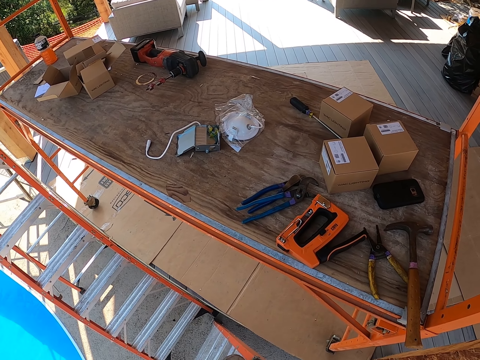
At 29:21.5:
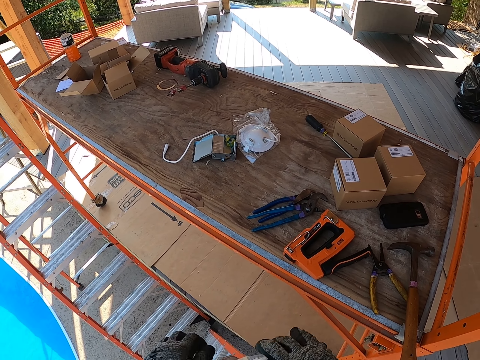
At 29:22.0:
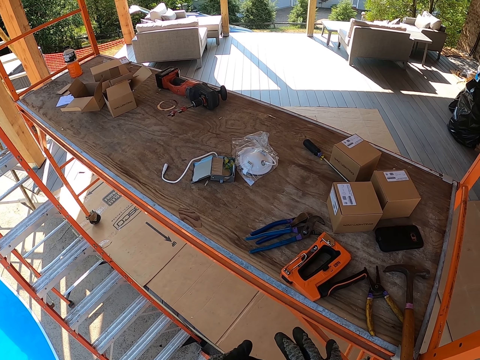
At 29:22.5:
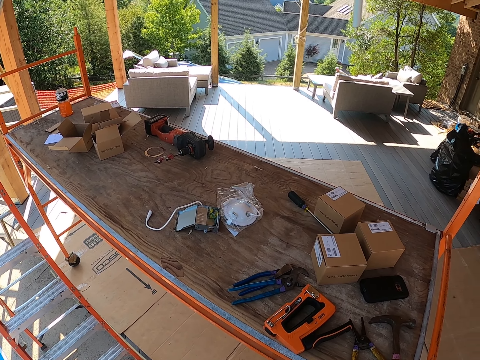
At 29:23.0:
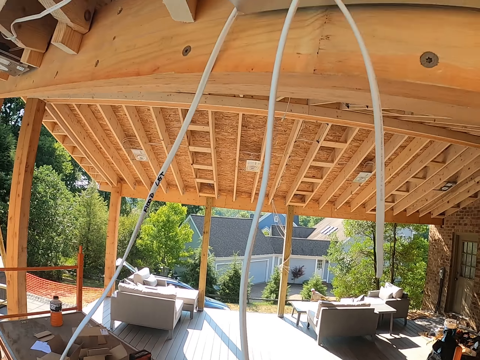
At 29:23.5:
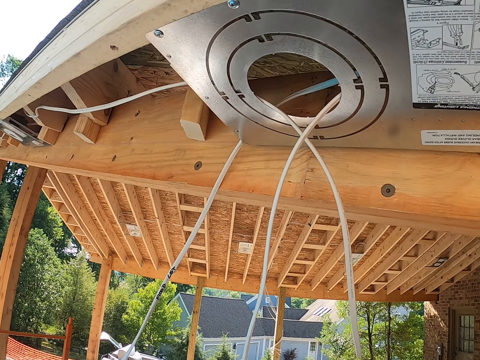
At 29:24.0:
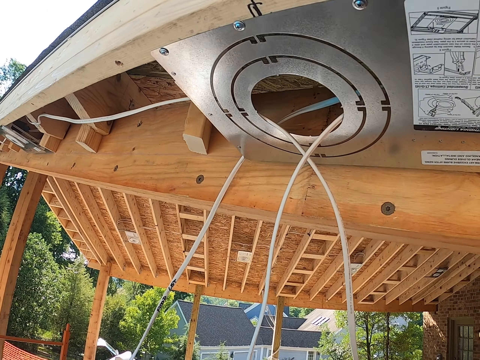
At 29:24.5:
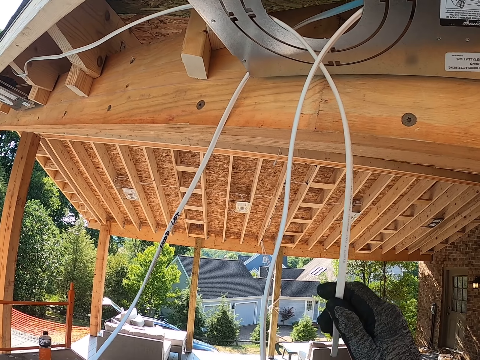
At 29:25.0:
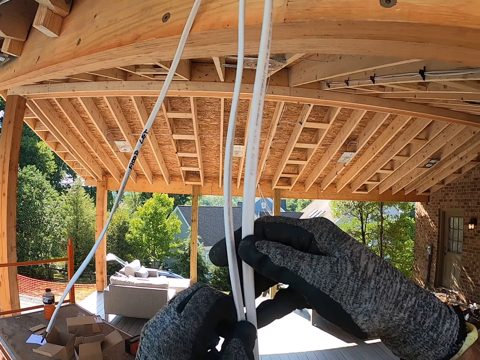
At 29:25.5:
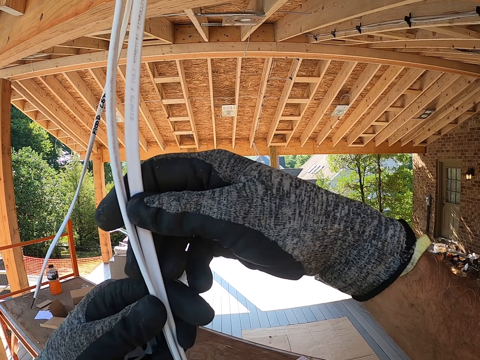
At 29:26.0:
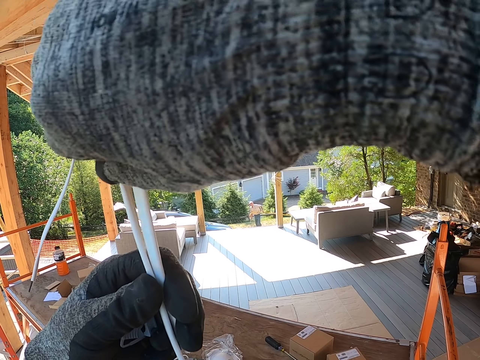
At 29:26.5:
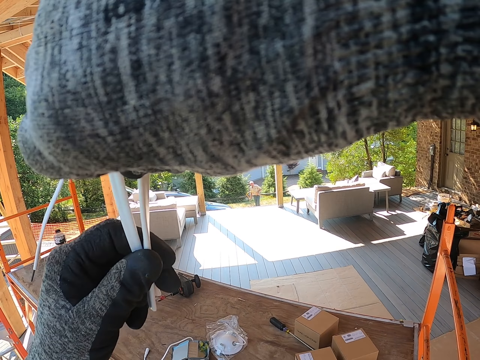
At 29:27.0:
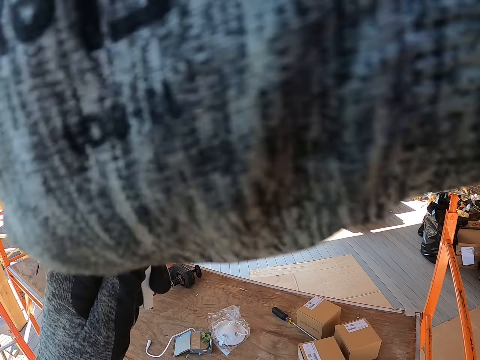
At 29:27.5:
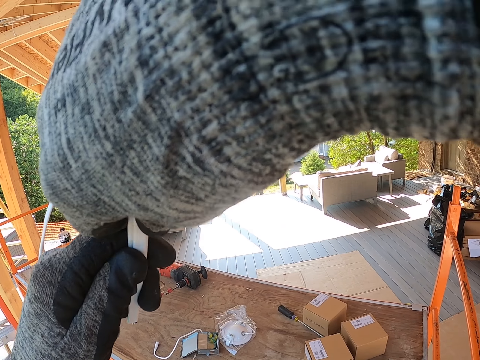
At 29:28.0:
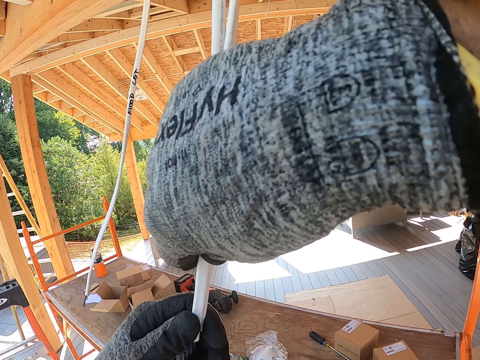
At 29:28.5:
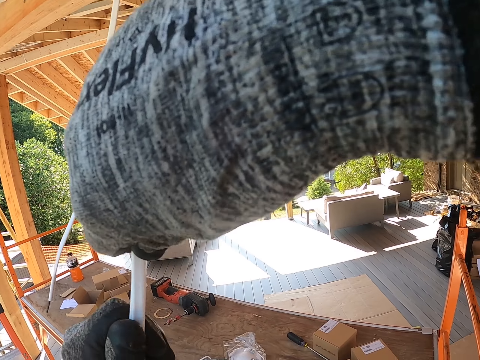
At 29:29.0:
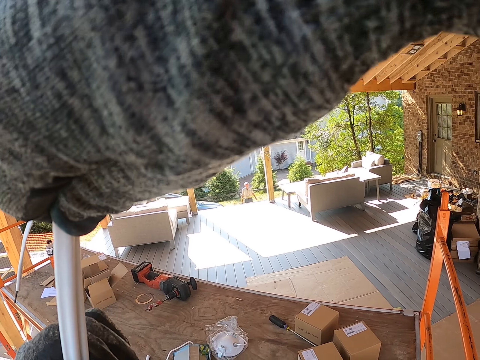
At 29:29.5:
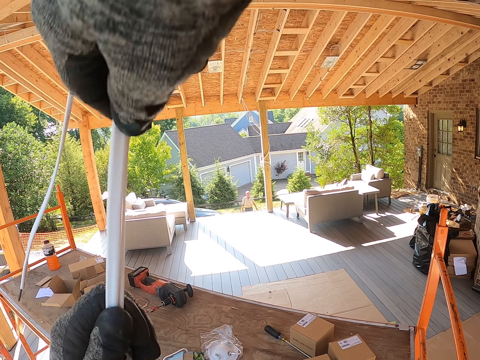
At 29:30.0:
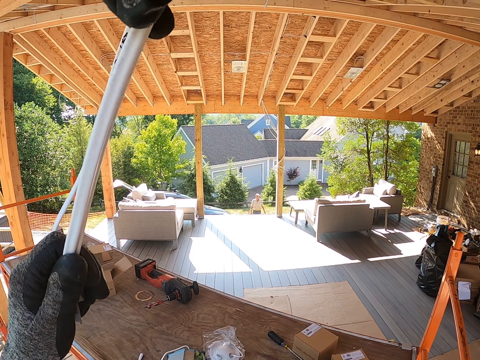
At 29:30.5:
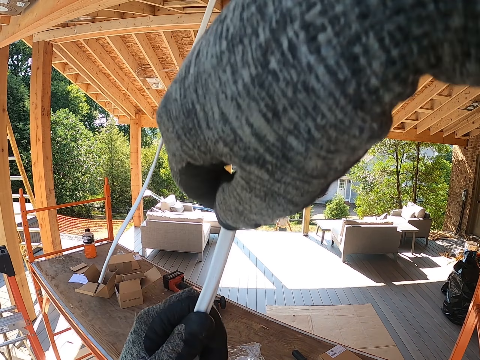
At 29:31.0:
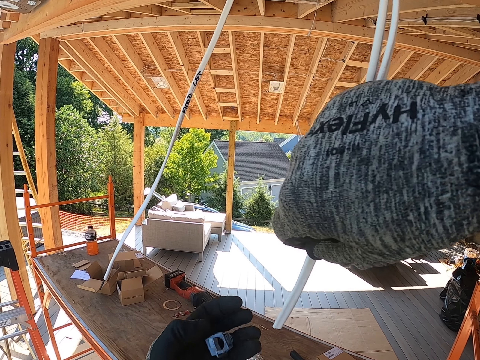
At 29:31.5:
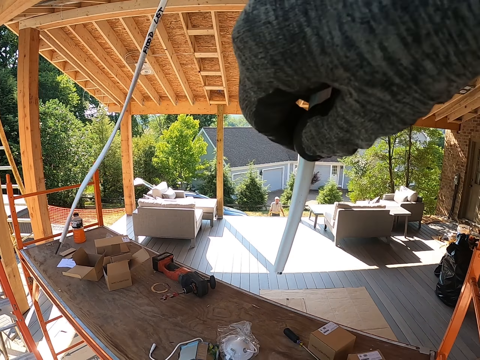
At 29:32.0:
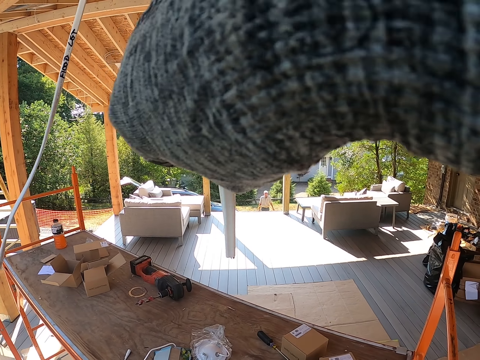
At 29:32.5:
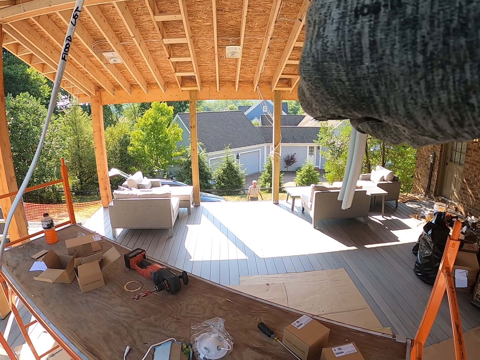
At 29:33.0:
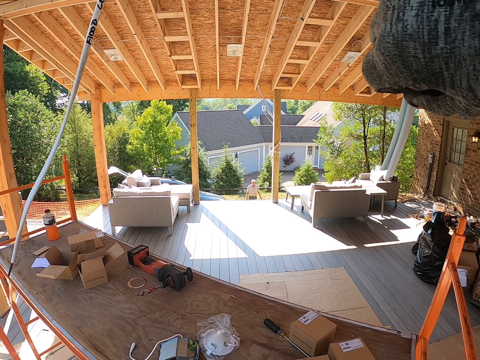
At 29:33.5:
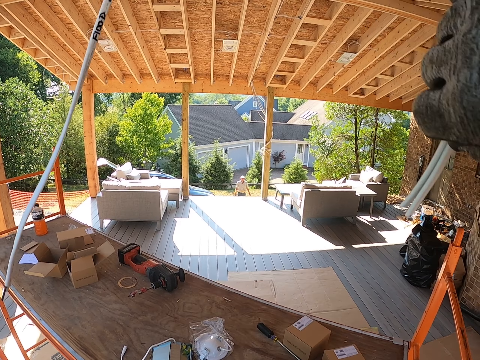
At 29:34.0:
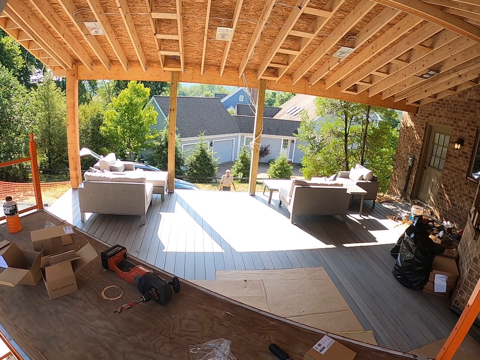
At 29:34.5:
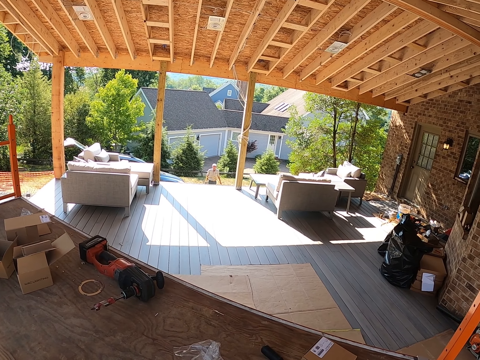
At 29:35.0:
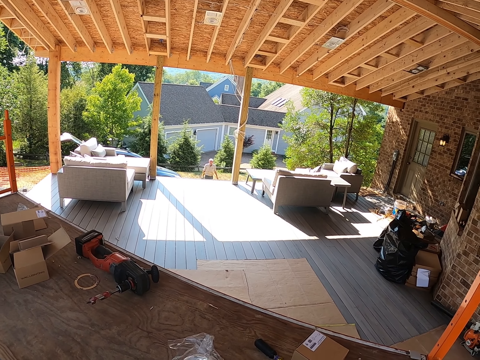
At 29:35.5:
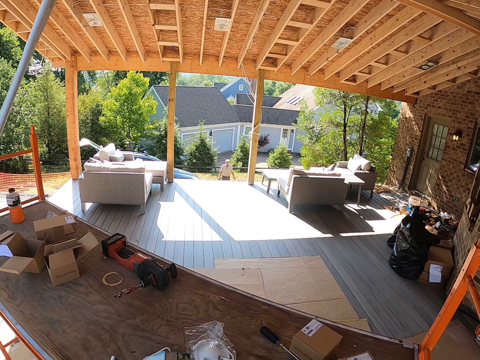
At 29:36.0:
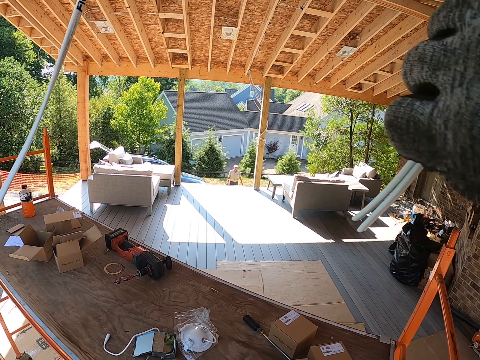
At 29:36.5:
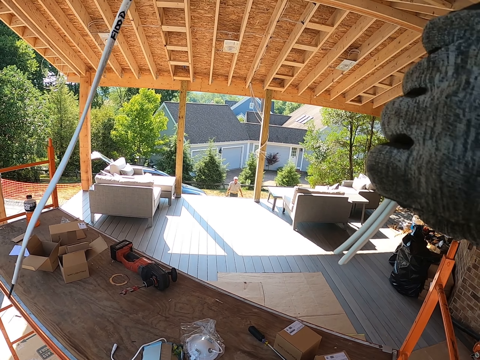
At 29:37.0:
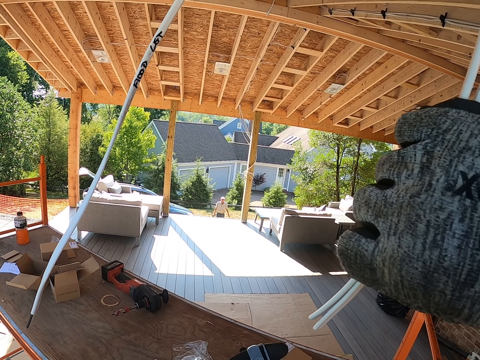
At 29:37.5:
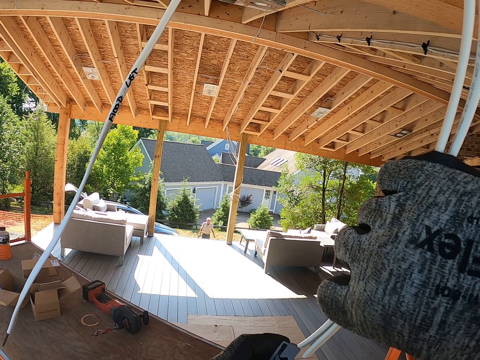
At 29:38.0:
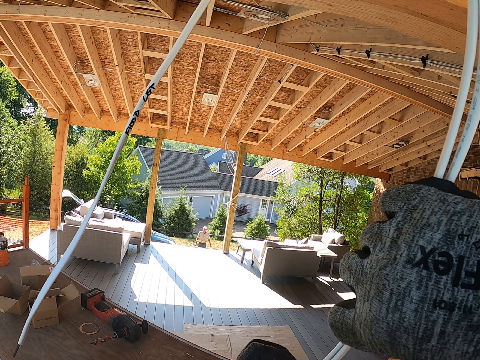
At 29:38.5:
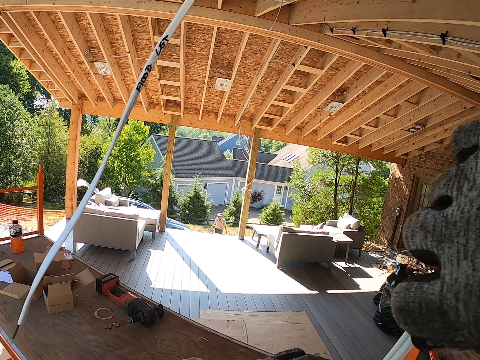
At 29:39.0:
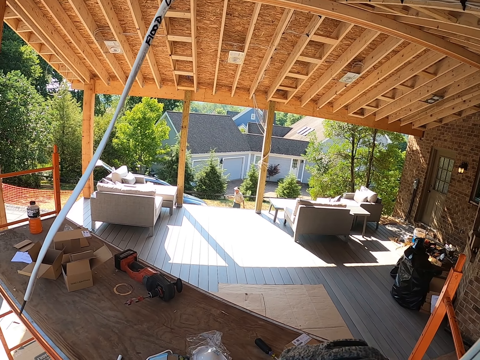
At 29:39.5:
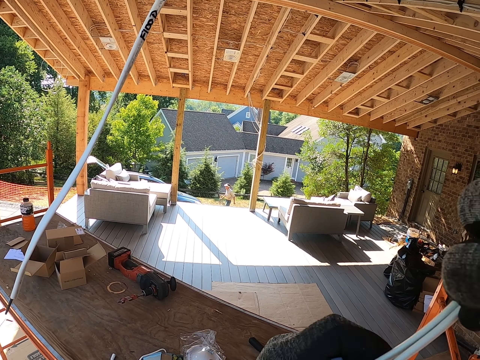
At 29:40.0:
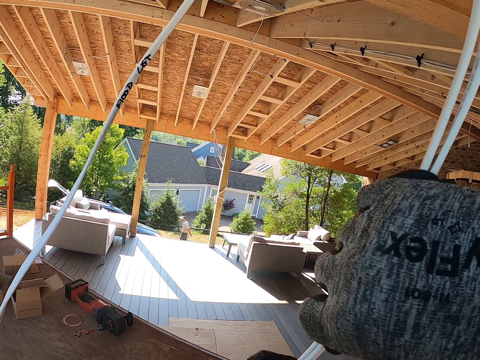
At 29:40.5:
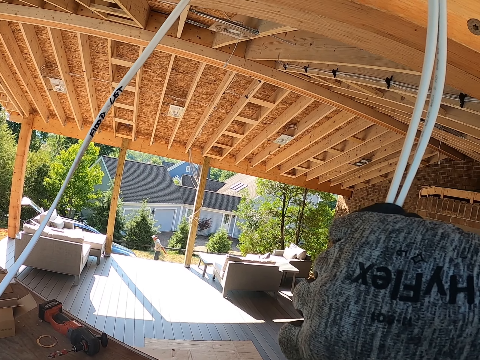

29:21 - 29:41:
The camera wearer stares at their hands. They look around. They hold the cables. They adjust the cables. They move their hand from the cable. They look around. They hold the cables with the left hand. A person walks around.

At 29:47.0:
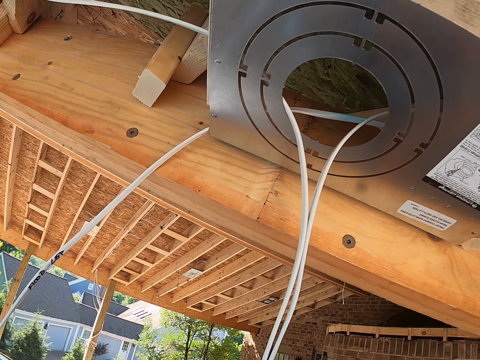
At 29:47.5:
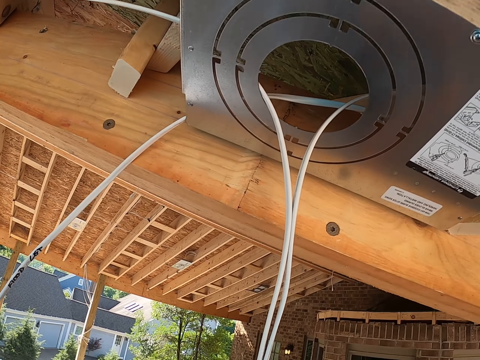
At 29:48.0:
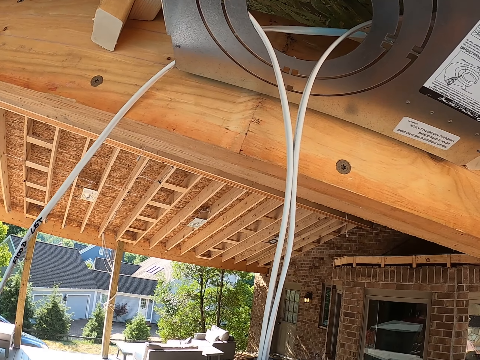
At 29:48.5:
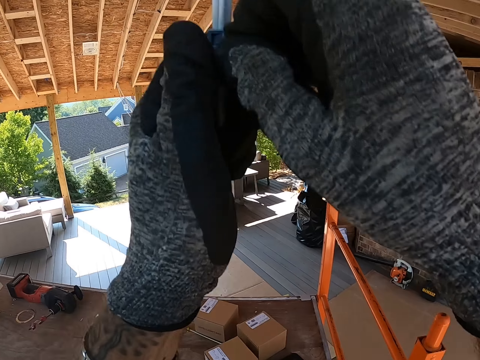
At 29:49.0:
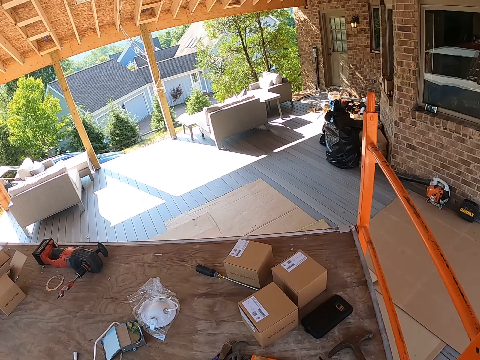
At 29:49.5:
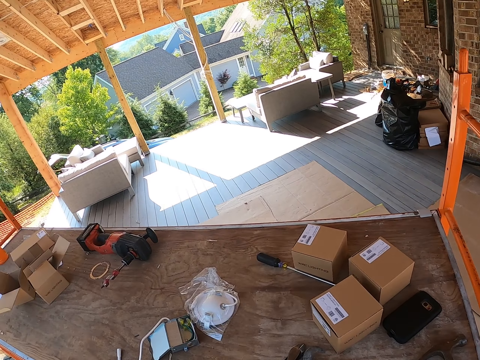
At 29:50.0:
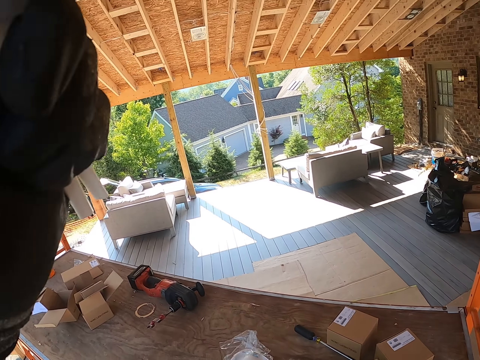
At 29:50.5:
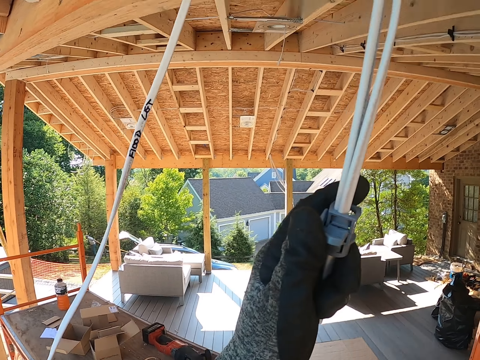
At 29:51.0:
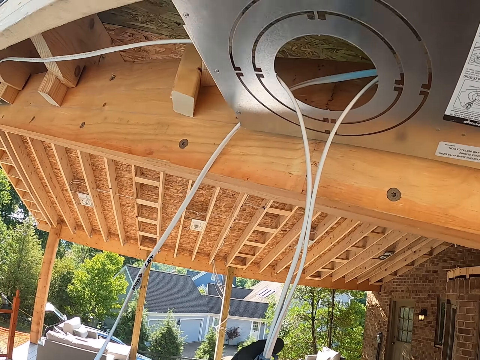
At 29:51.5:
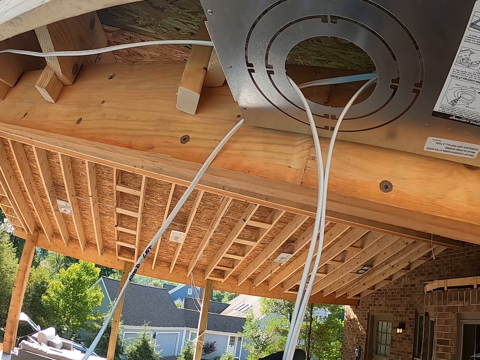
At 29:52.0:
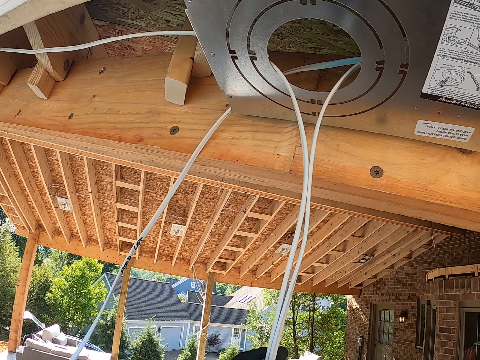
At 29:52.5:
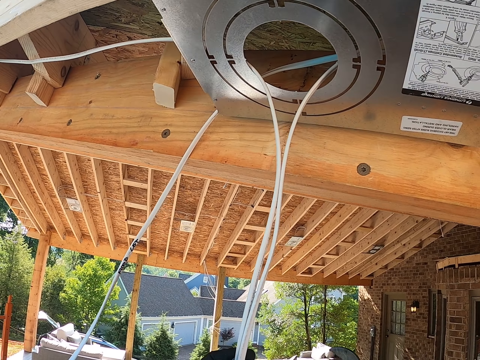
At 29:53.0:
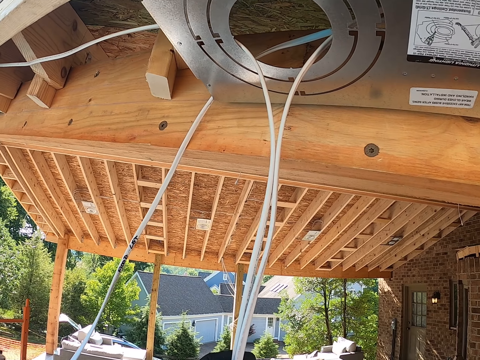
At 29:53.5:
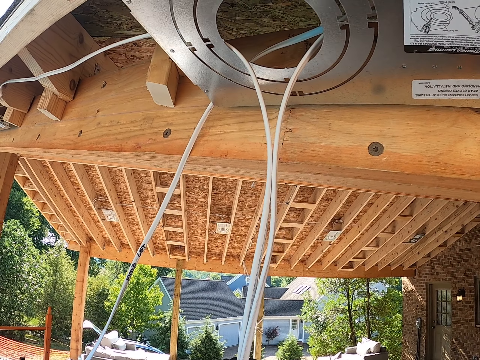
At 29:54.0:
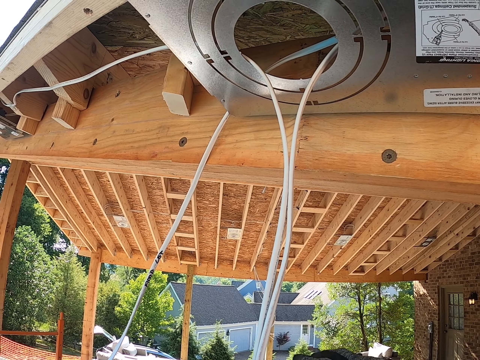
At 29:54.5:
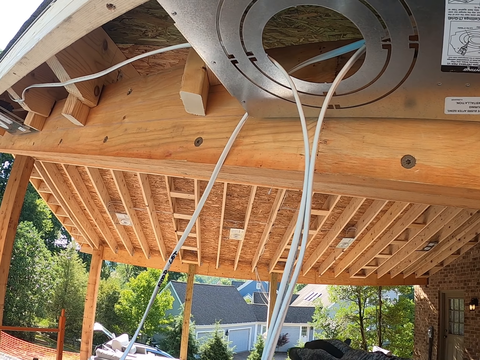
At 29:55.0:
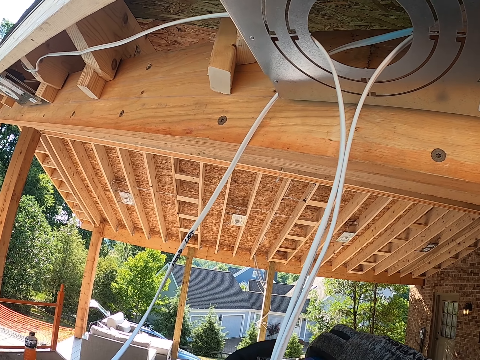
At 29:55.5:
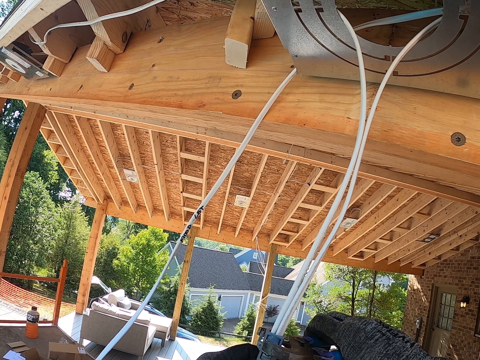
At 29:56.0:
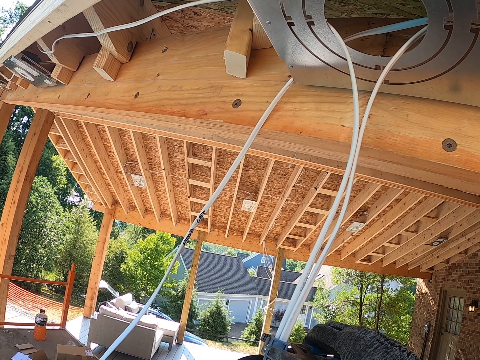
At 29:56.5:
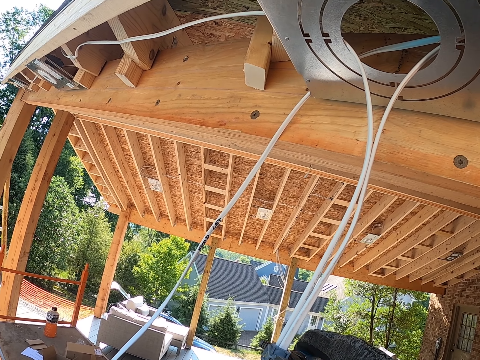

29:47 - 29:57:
The camera wearer moves their hand from the cable. They adjust the cable.
